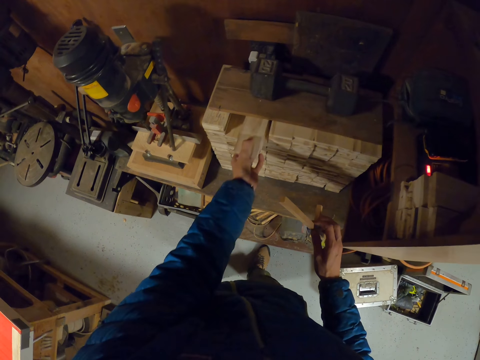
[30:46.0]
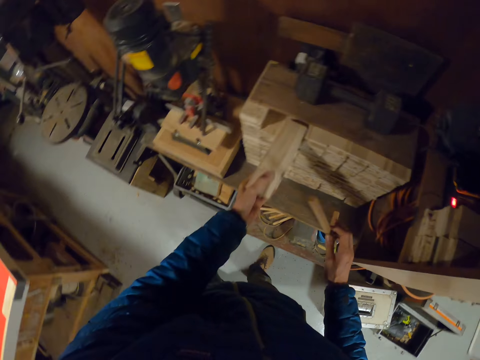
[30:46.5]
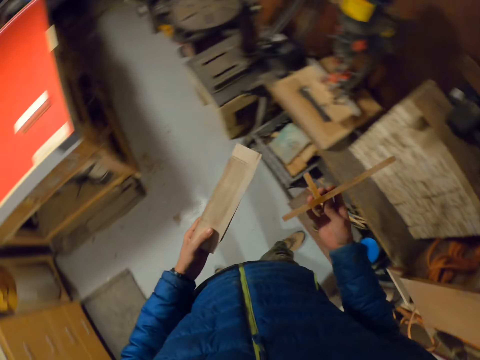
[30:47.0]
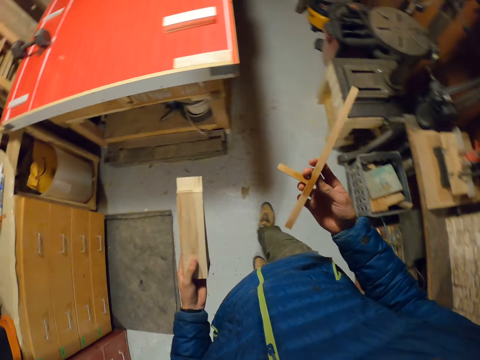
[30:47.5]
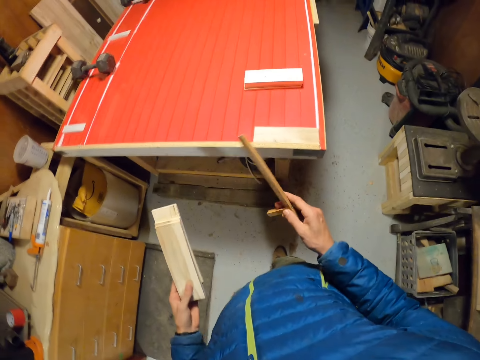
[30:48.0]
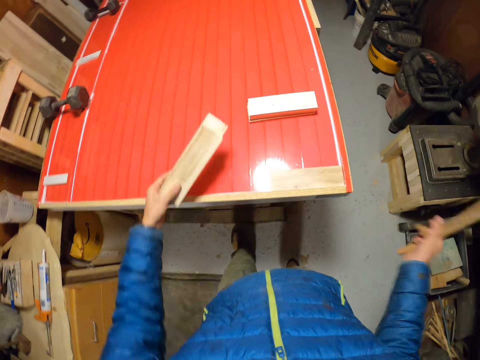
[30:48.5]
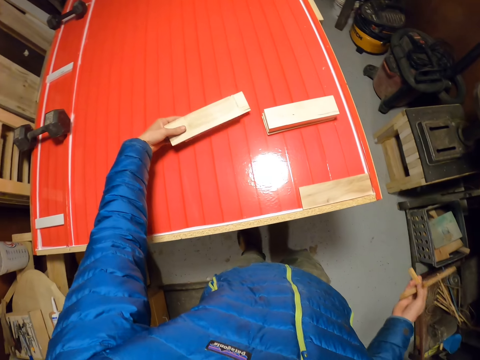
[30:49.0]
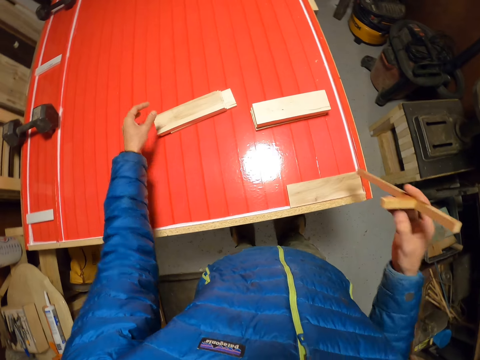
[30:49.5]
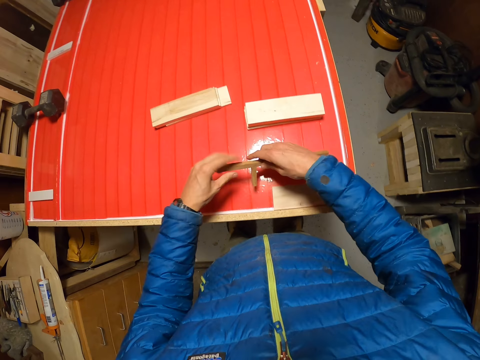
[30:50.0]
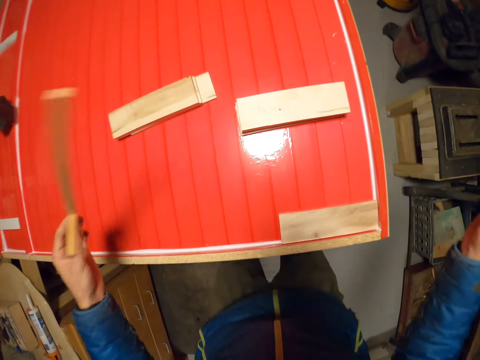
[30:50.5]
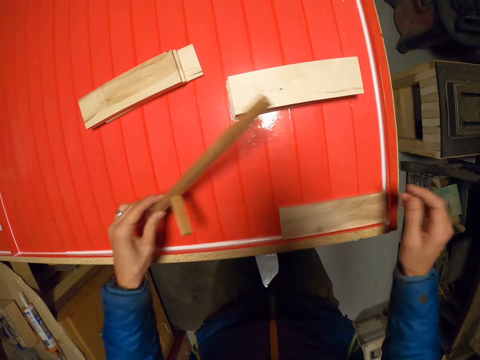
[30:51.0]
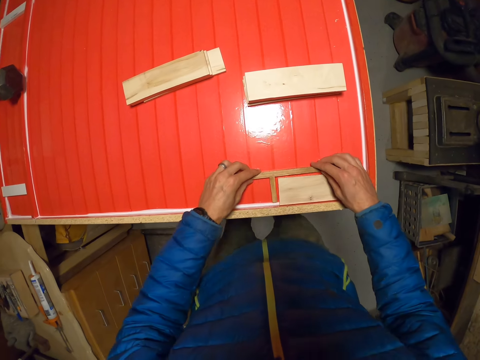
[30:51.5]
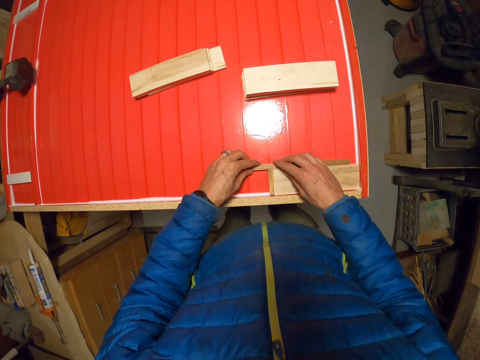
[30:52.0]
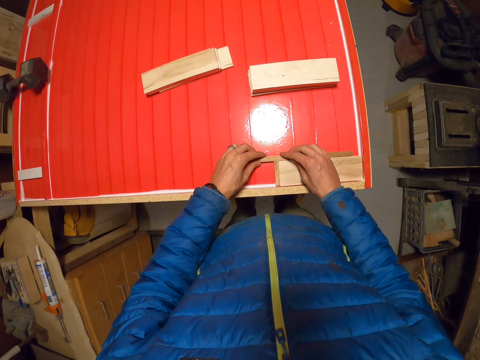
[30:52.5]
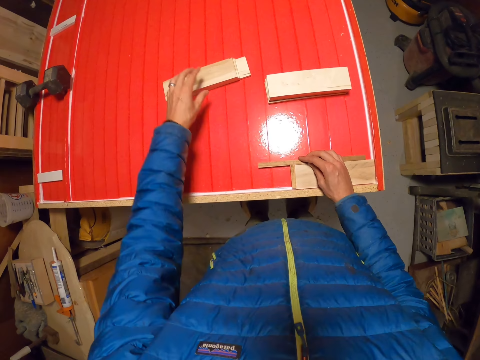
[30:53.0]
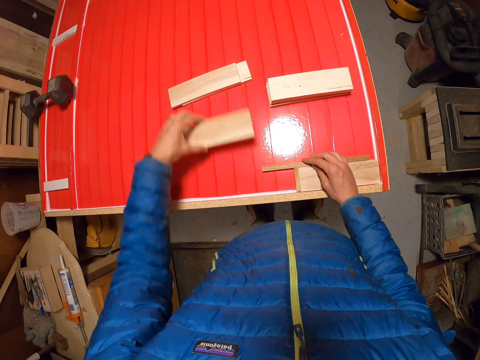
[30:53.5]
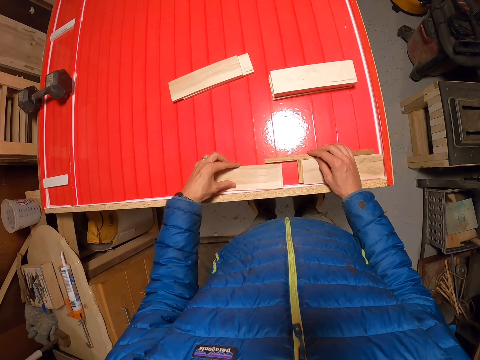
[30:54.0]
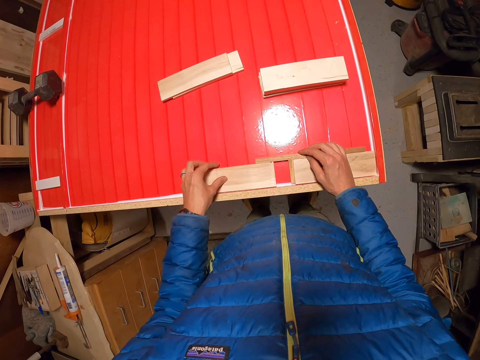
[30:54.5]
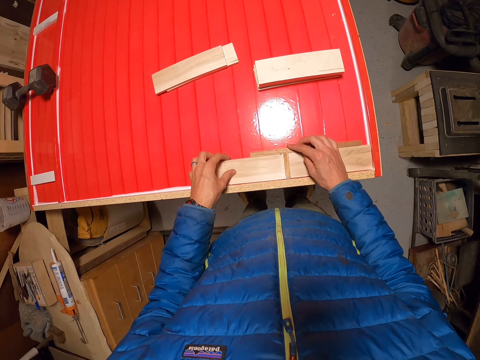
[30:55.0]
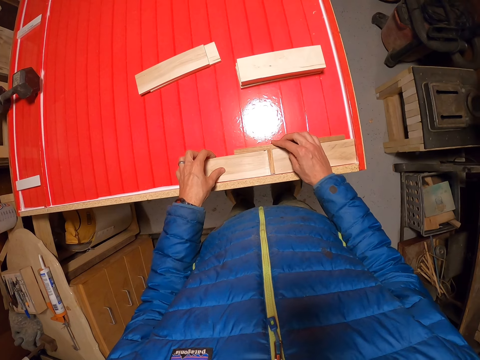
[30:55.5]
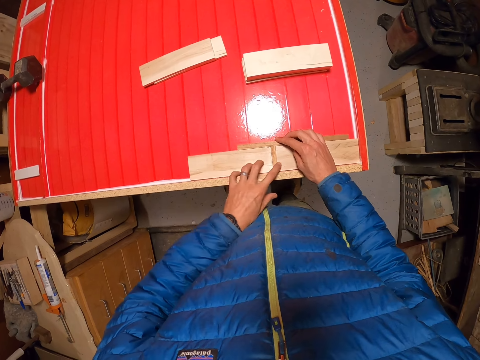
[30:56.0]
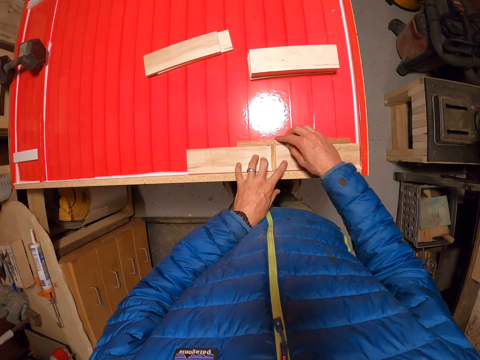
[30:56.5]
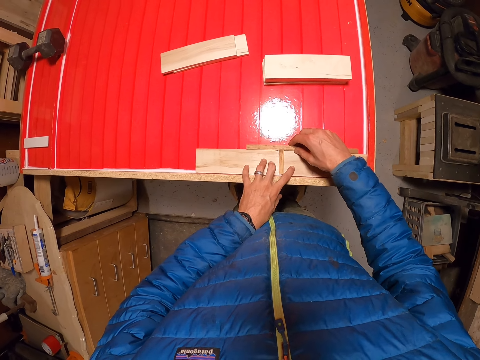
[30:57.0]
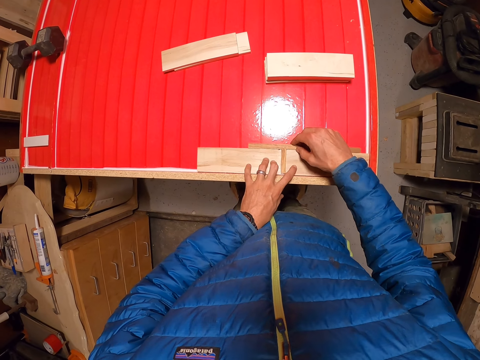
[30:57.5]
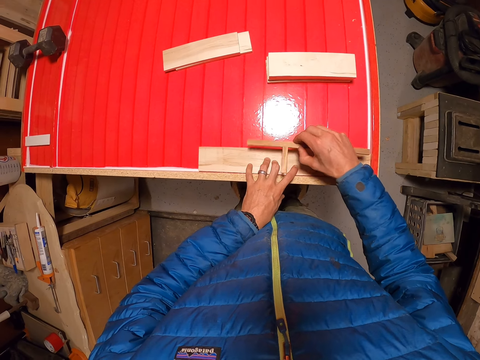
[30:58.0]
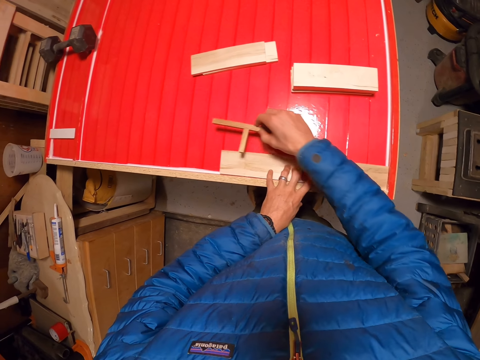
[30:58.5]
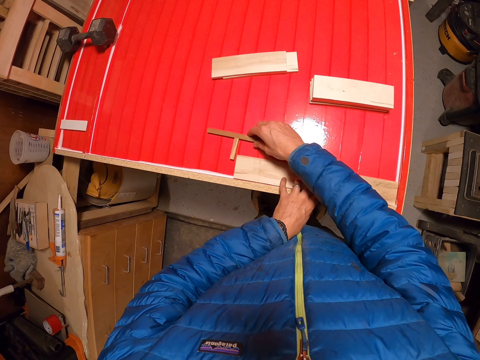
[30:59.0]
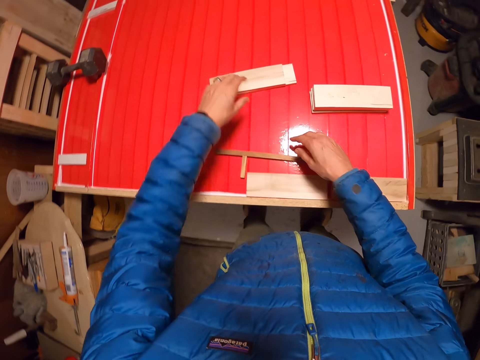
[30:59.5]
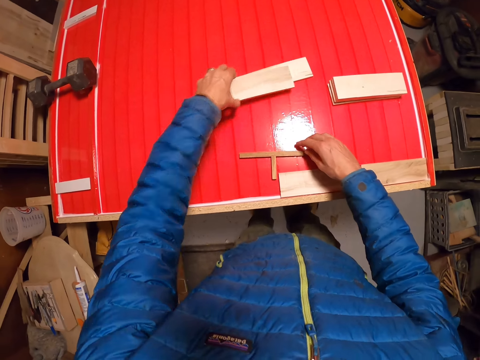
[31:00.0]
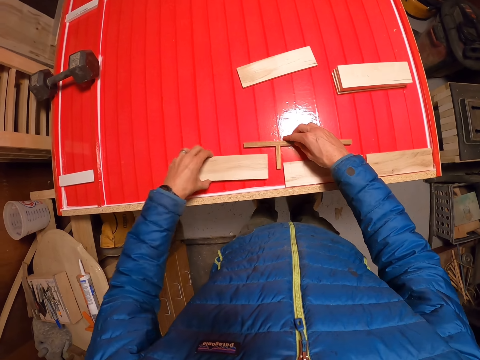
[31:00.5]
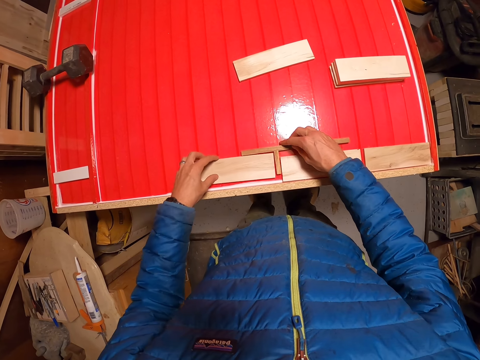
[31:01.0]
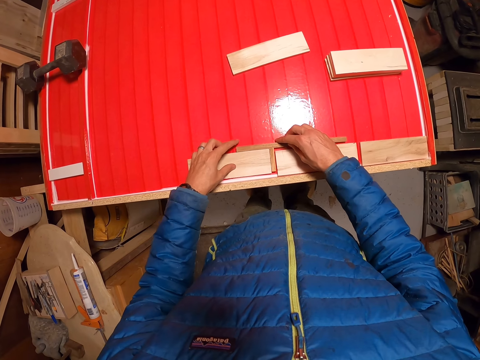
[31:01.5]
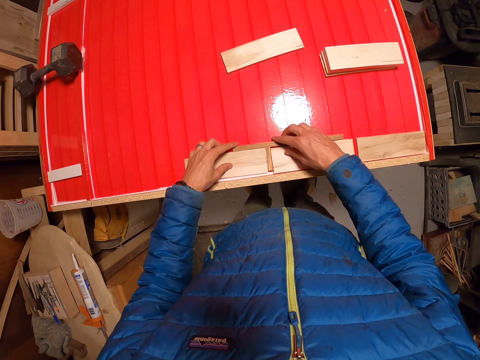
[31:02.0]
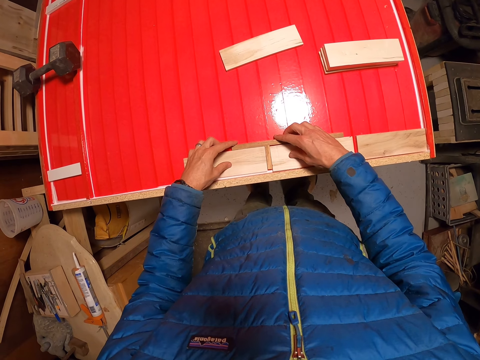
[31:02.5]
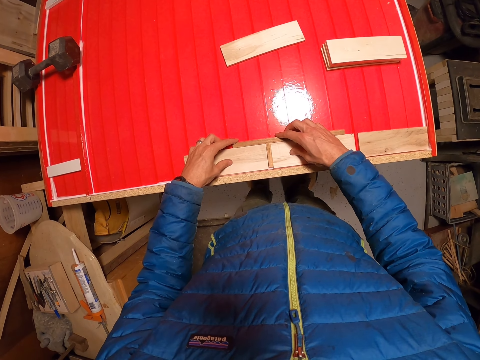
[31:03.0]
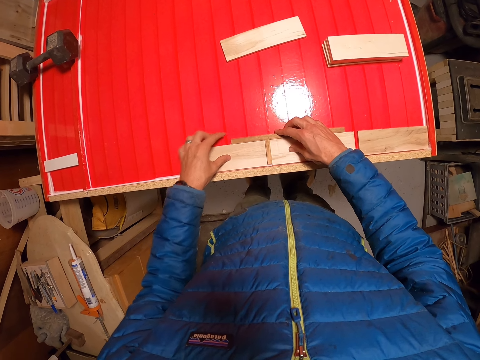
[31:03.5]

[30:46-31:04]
The camera wearer takes other pieces of wood from the shelf with the left hand. They walk to the side of the board. They drop the pieces of wood on the board. They pass the ruler to the left hand. They place the ruler on the board. They fix a small piece of wood on a table. They pick up another piece of wood from the board with the left hand and drop the pieces of wood on the board. They fix a small piece of wood on the table. They pick up the ruler on the board. They move a small piece of wood on the table. They drop the ruler on the board. They pick up another piece of wood from the board with the left hand. They adjust the ruler. They drop the piece of wood on the board. They fix a small piece of wood on the table.

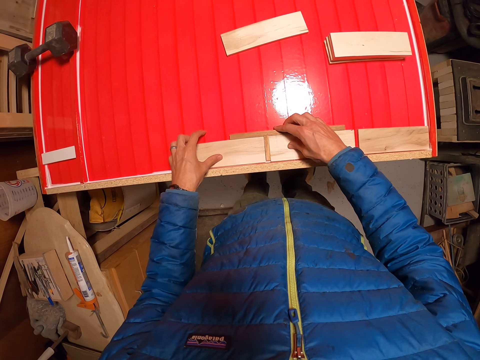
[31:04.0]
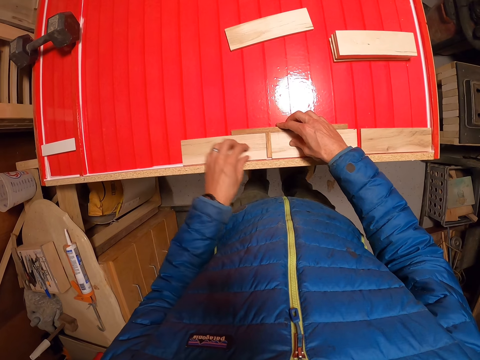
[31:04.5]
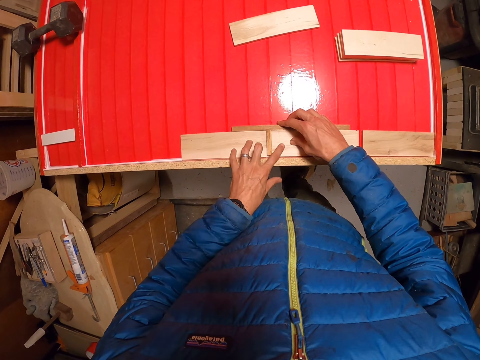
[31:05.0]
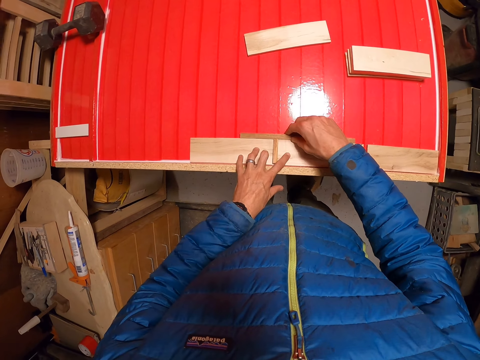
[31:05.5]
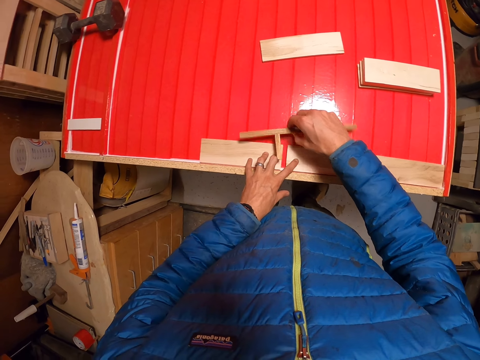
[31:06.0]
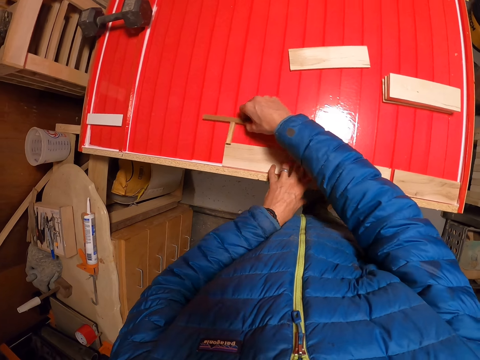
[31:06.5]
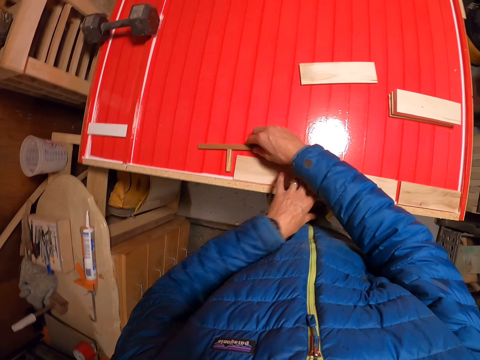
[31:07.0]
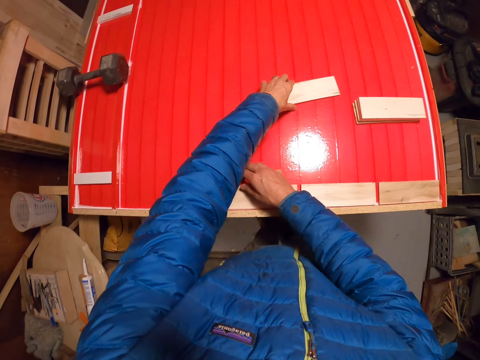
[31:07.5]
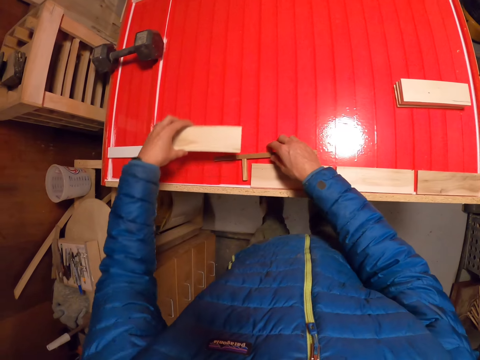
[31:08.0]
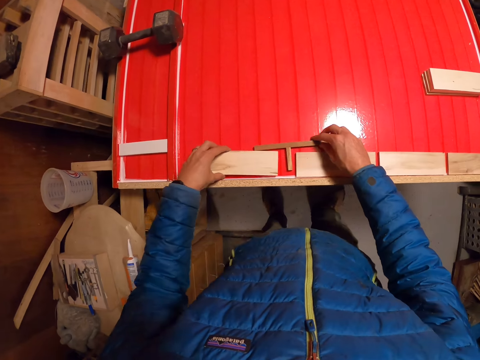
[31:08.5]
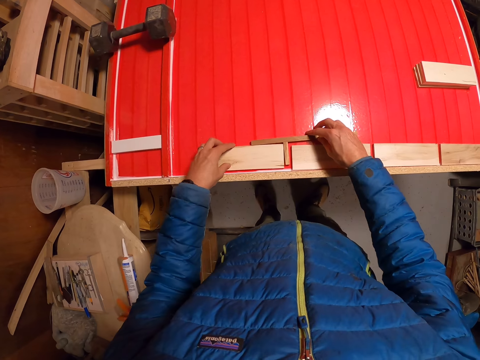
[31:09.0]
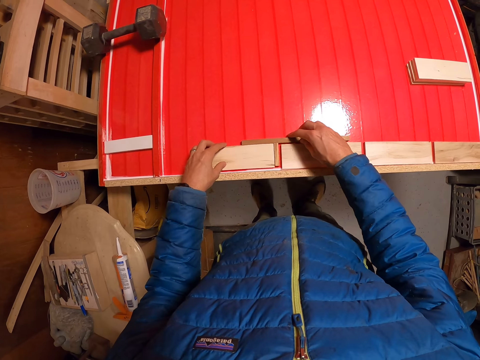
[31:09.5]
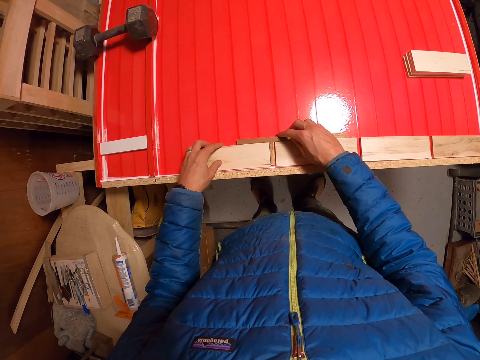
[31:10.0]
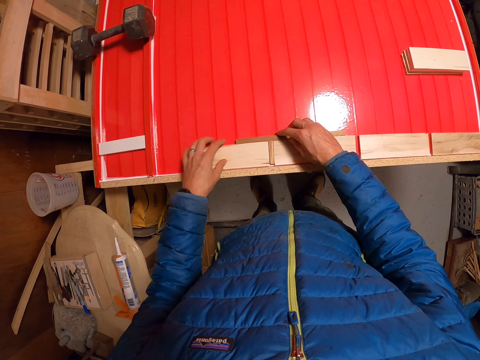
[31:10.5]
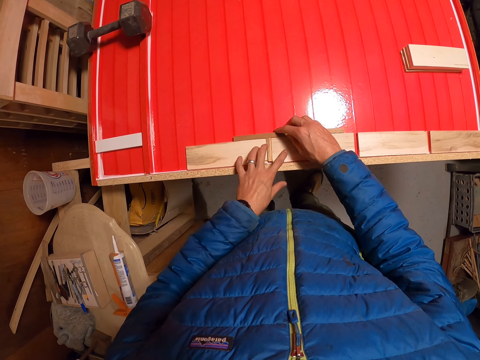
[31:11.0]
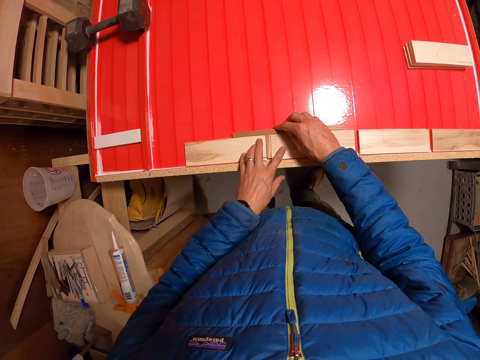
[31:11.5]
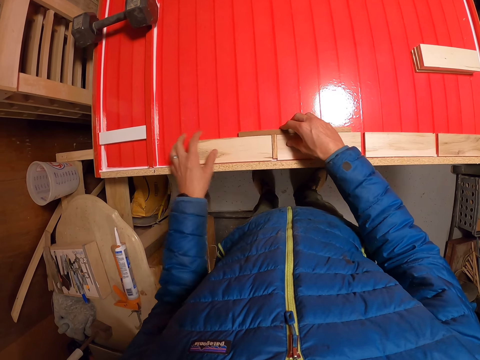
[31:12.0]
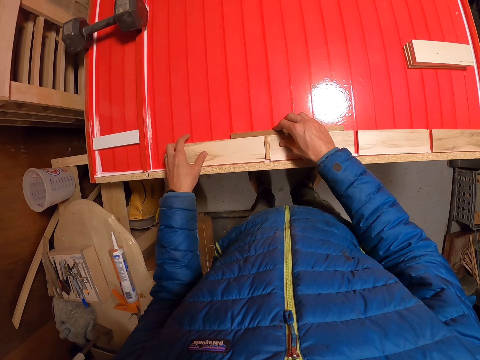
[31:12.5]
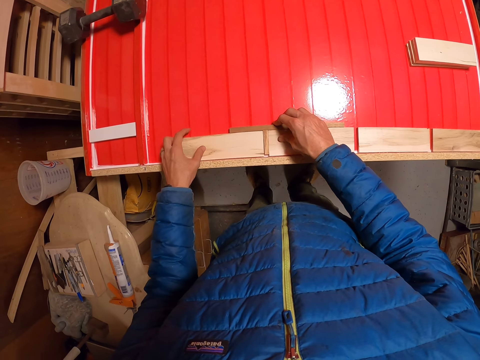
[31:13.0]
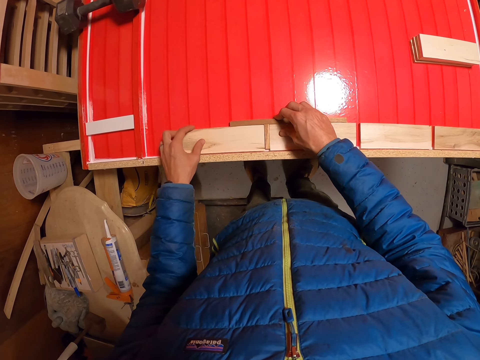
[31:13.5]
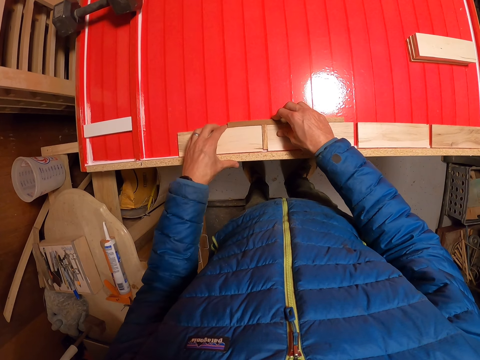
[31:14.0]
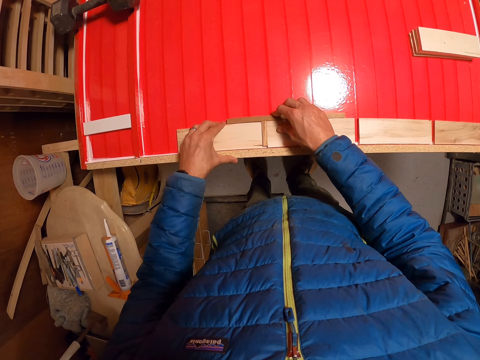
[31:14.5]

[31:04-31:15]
The camera wearer picks up the ruler on the board. He moves his right hand. He places the ruler on the board. He picks up another piece of wood from the board with his left hand and drops the piece of wood on the board. He fixes a small piece of wood on a table.
